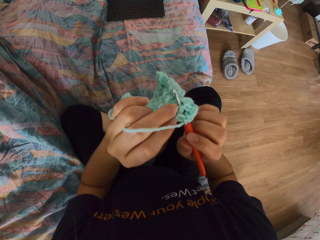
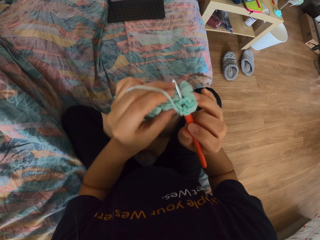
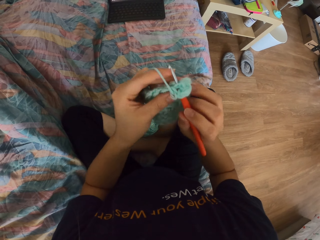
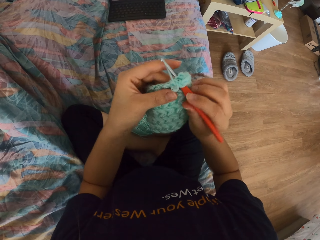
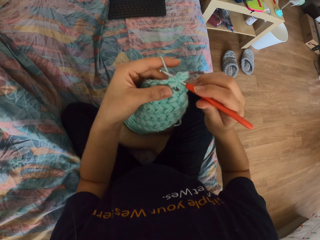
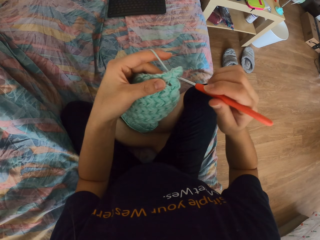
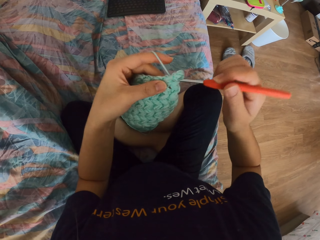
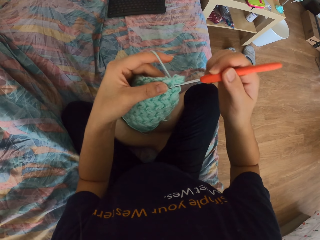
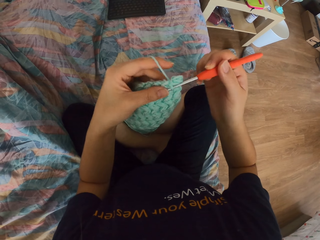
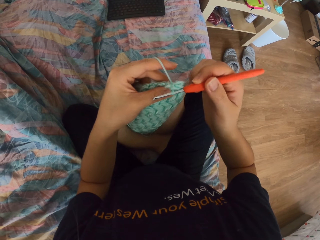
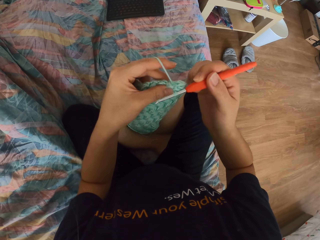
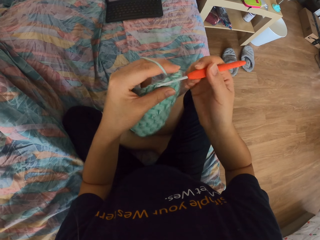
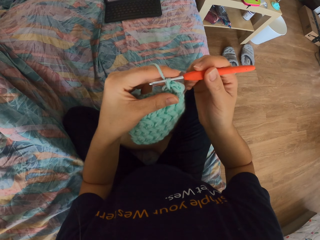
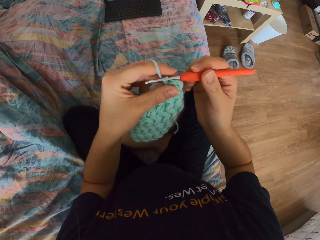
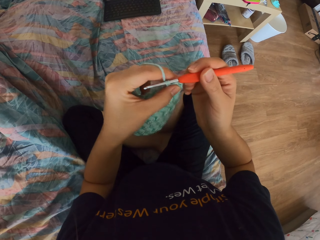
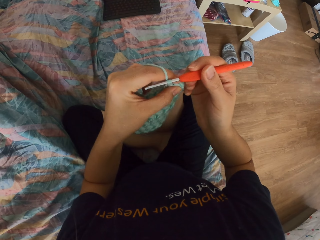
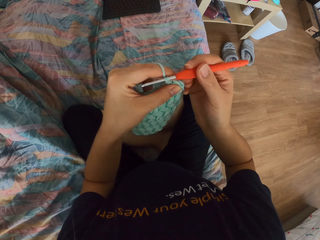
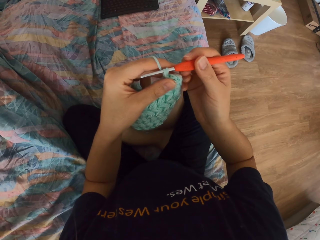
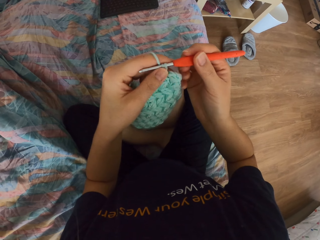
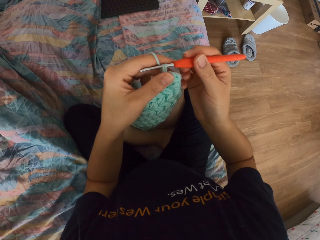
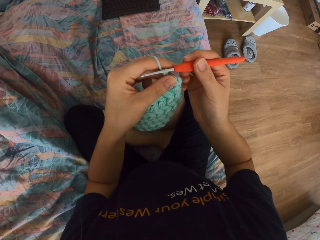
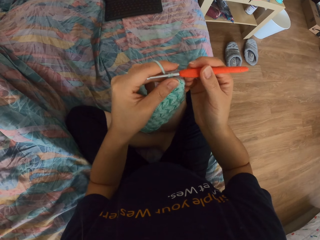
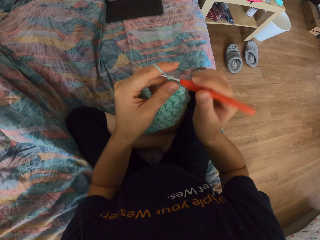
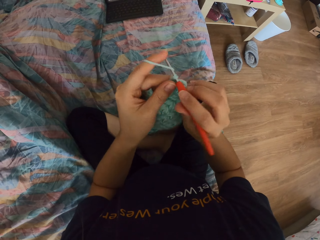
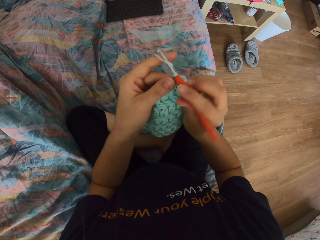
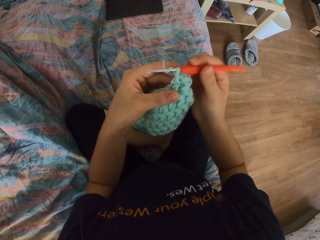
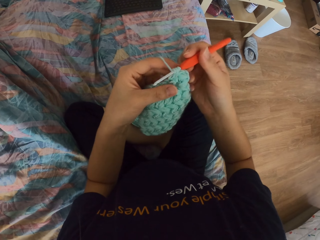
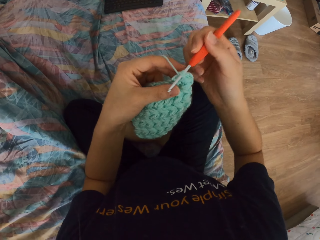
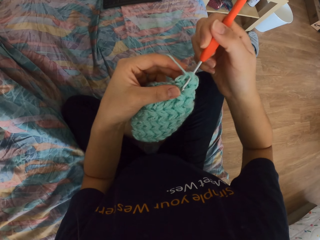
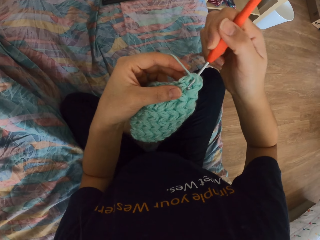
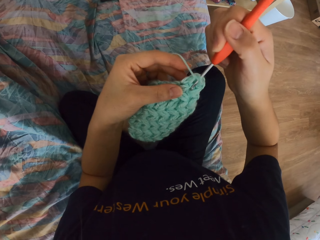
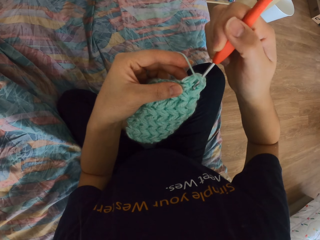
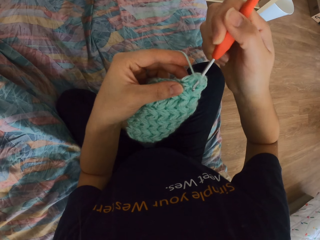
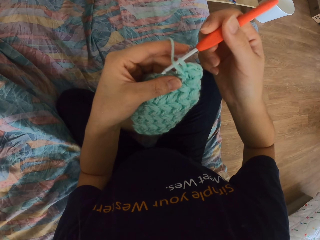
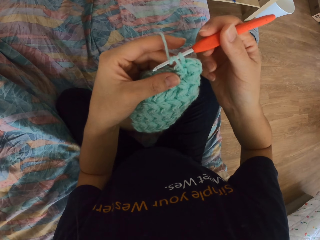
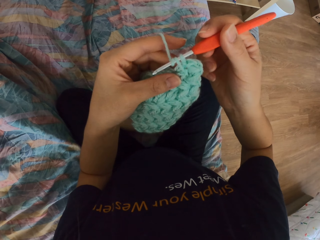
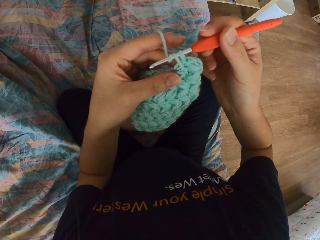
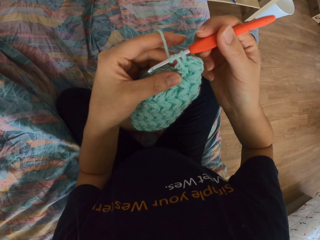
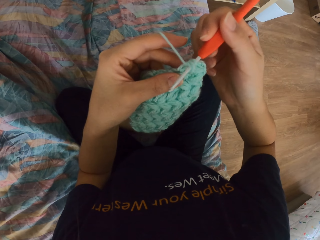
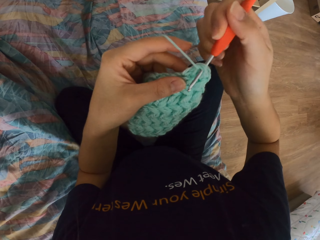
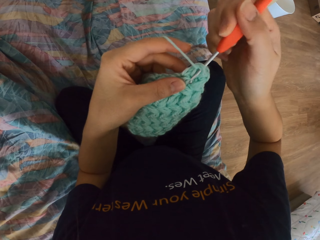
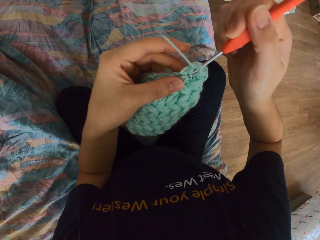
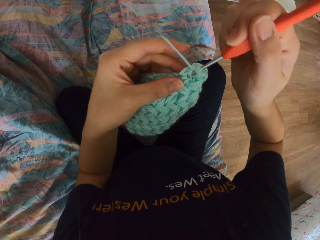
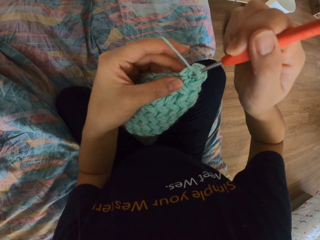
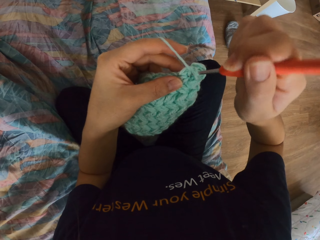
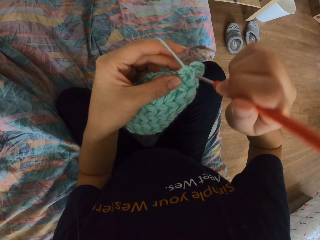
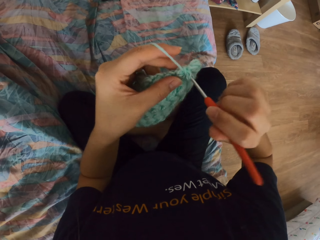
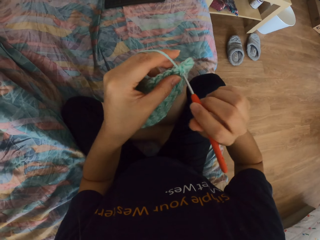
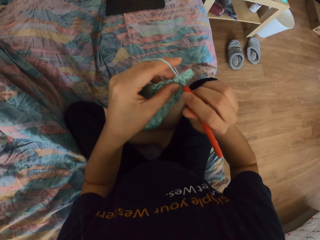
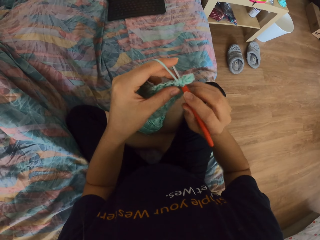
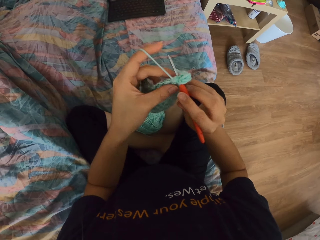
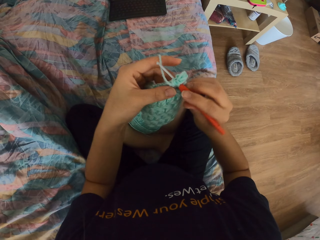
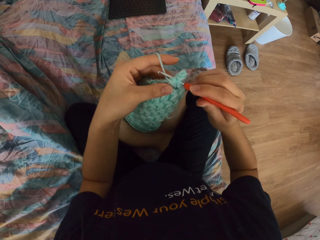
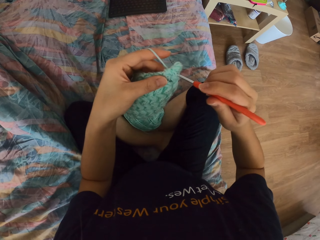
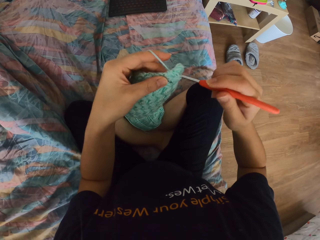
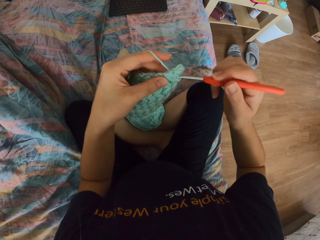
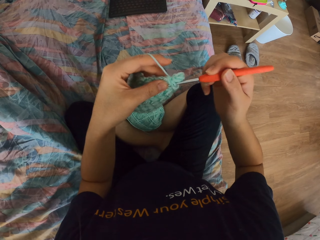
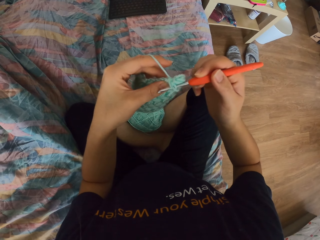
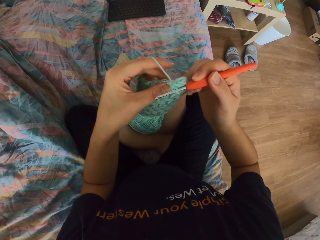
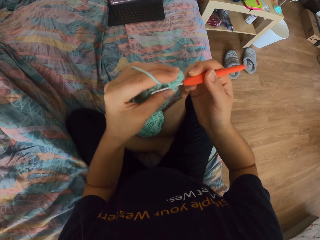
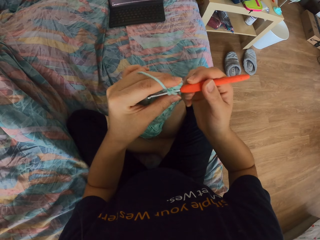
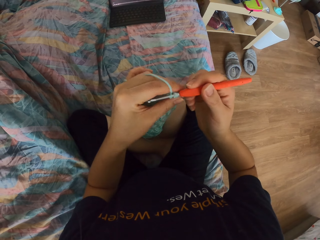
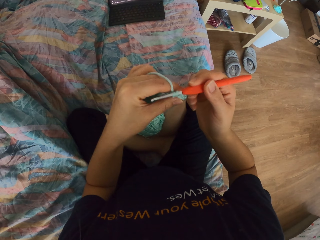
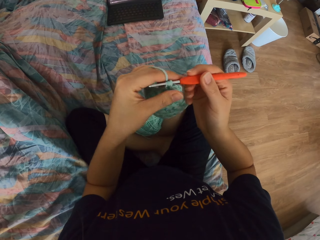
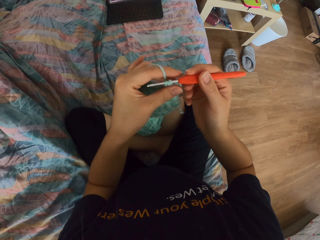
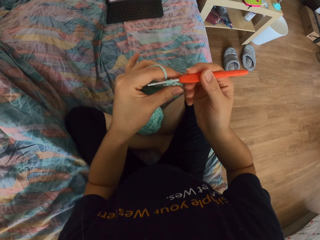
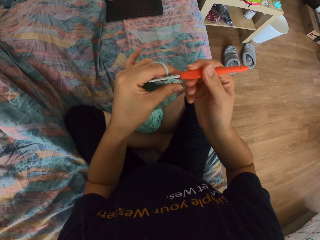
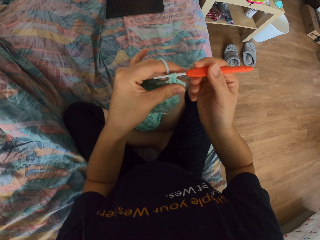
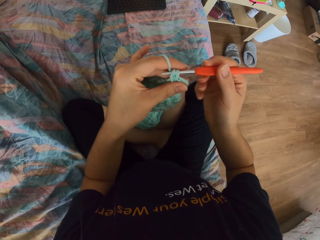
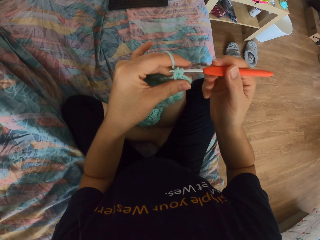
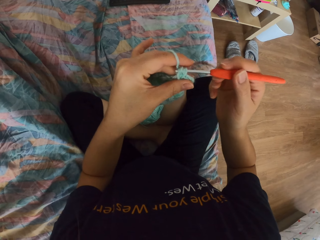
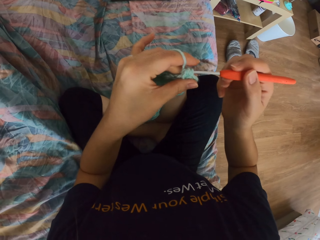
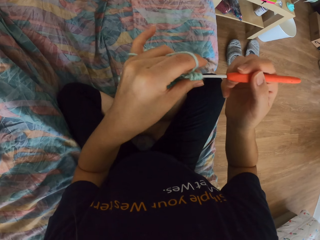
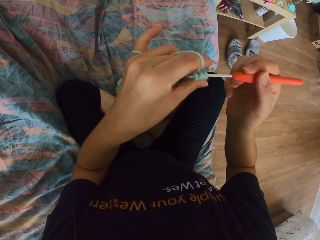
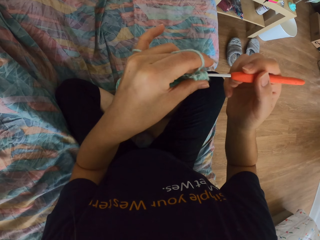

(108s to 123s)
The camera wearer knits the garment. They pull the thread with the crochet. They insert the crochet into the thread fabric. They pull the thread with the crochet.

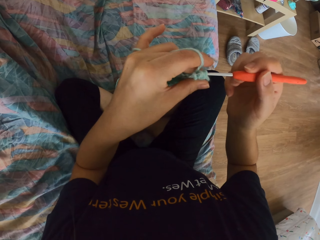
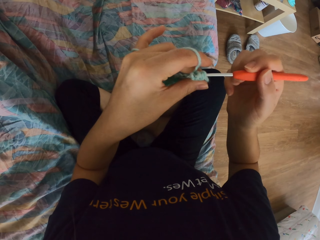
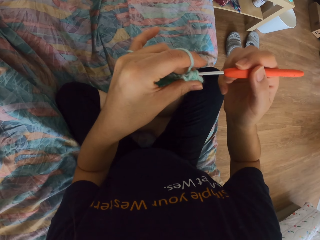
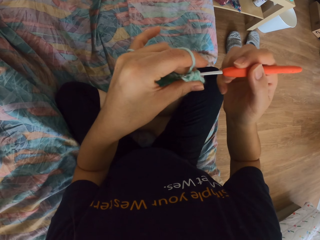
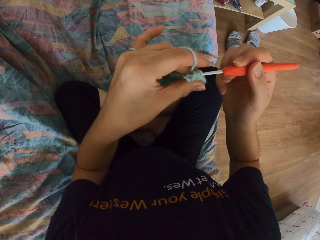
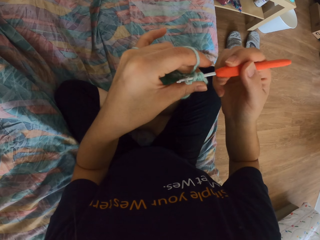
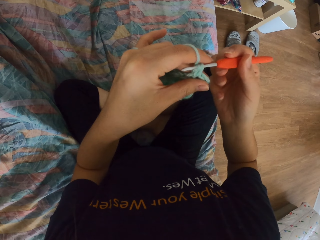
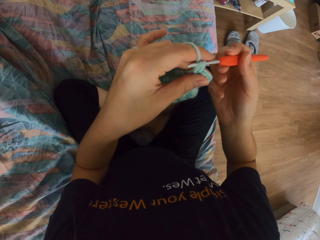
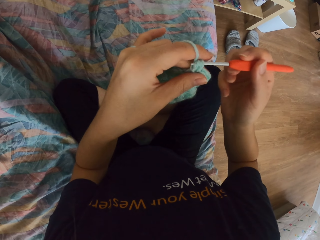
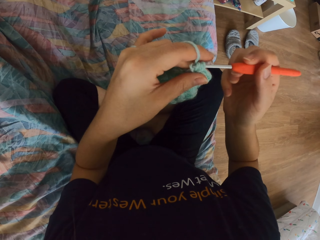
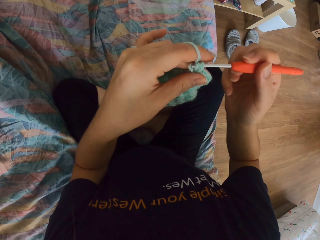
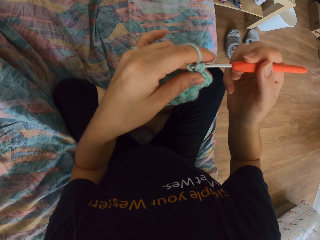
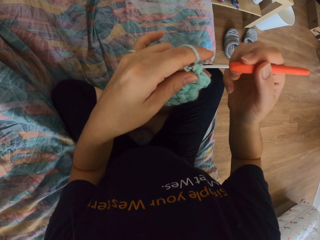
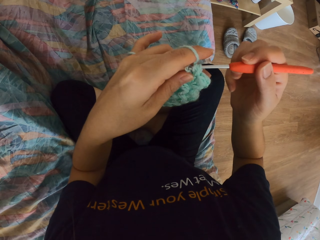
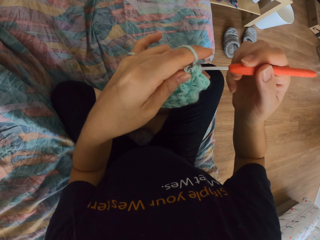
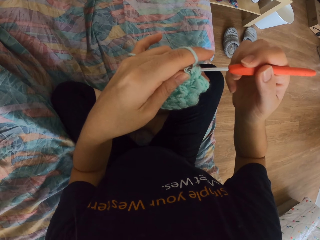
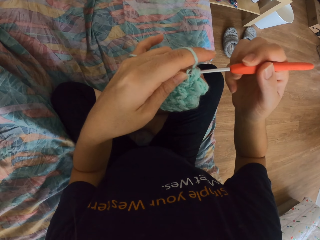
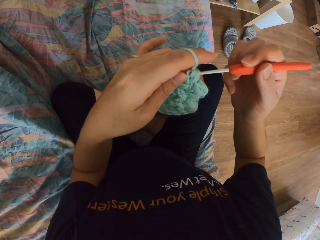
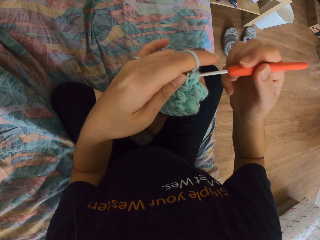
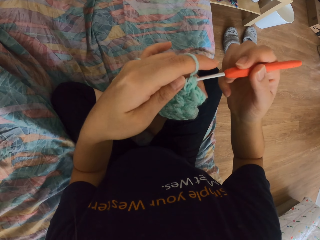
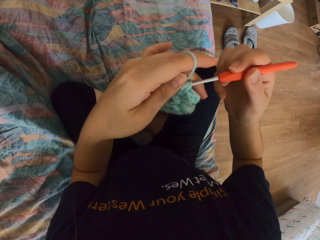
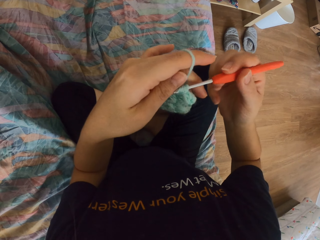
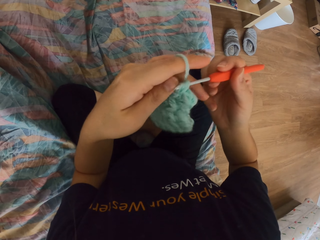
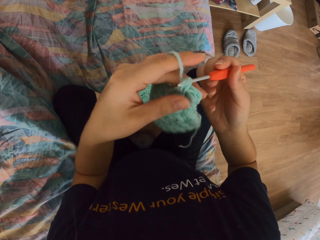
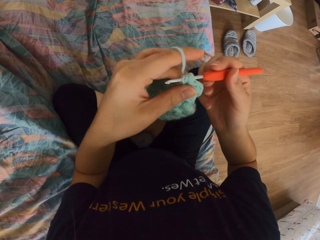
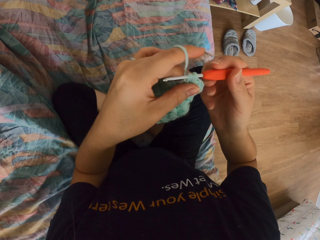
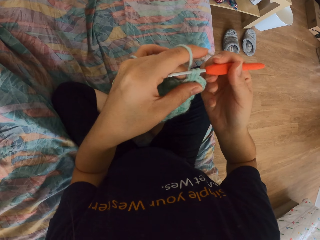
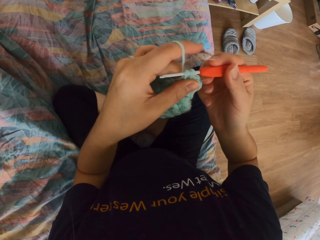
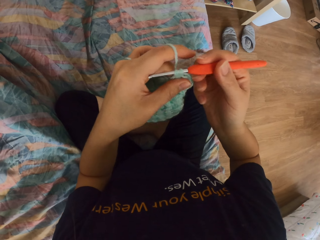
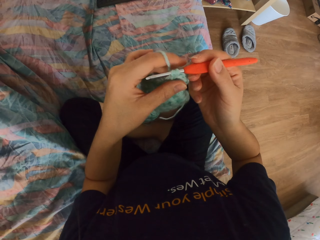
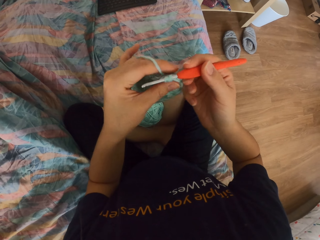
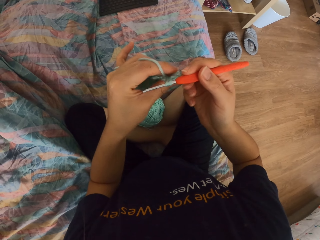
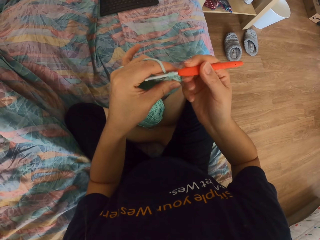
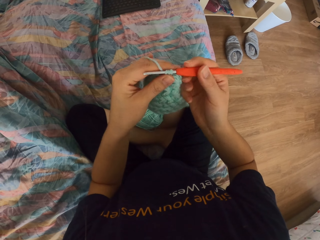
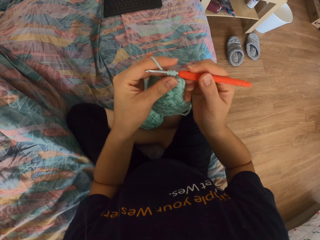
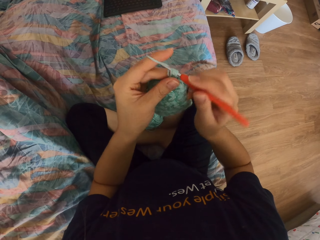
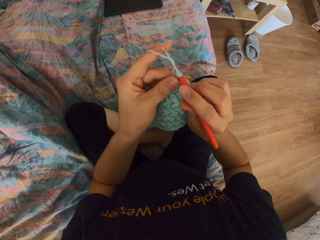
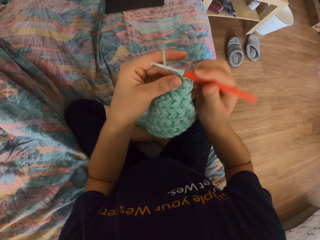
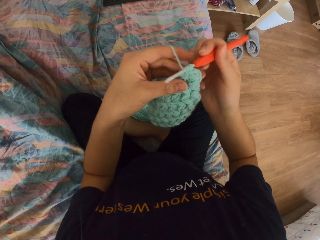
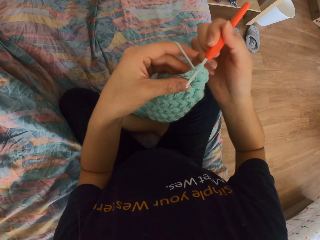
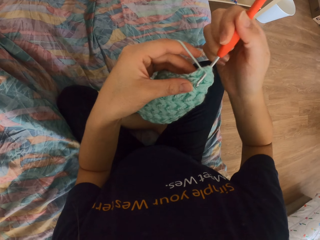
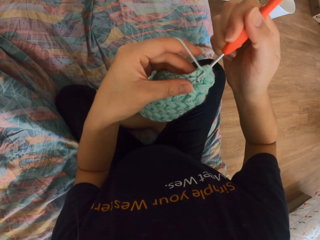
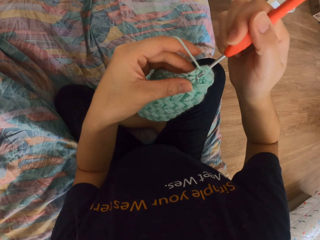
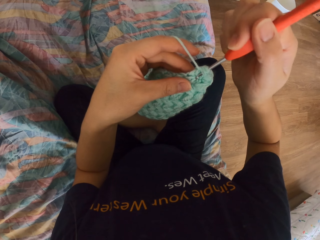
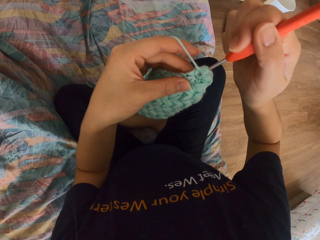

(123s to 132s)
The camera wearer inserts the crochet into the thread fabric.
